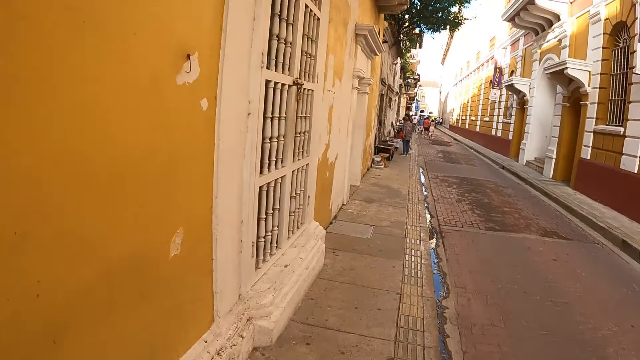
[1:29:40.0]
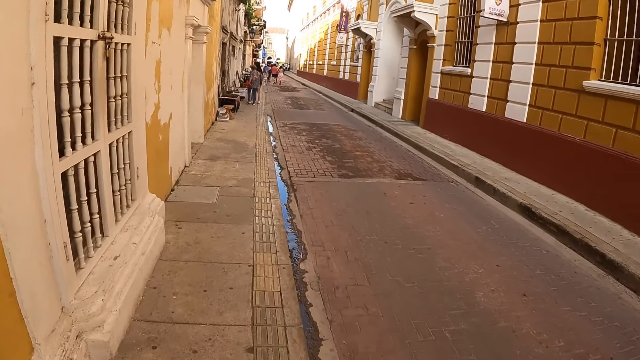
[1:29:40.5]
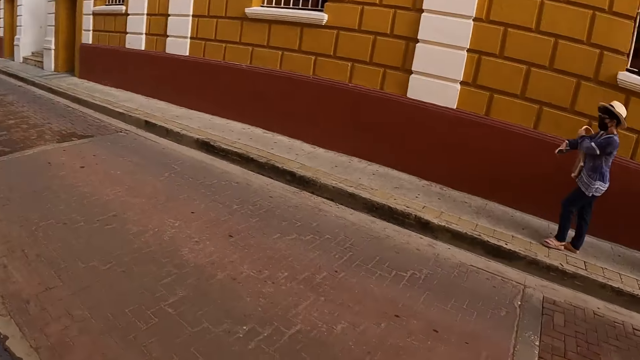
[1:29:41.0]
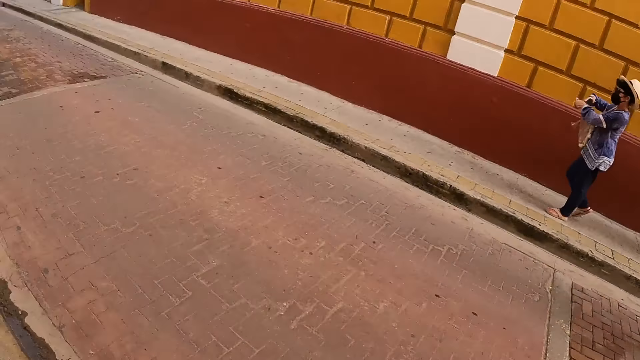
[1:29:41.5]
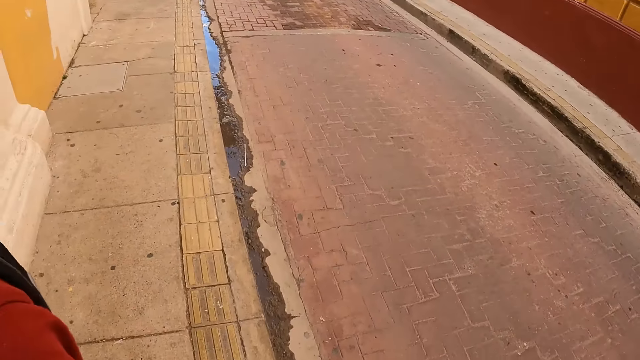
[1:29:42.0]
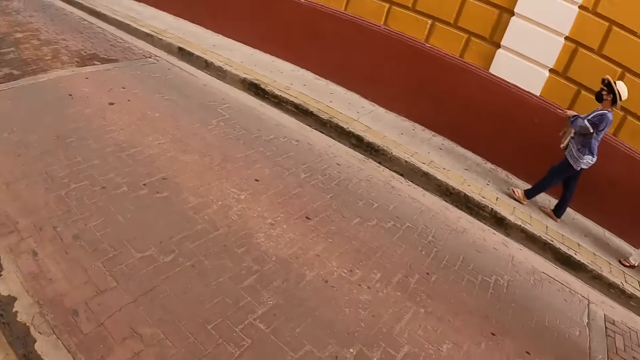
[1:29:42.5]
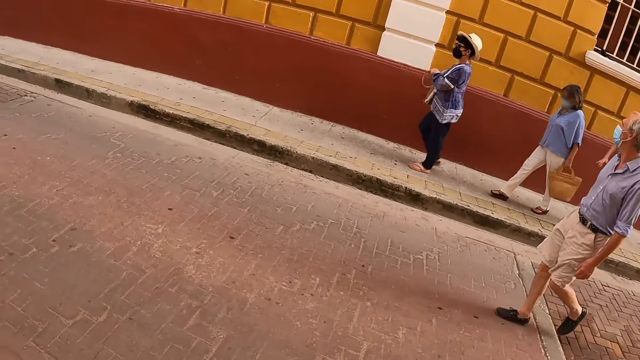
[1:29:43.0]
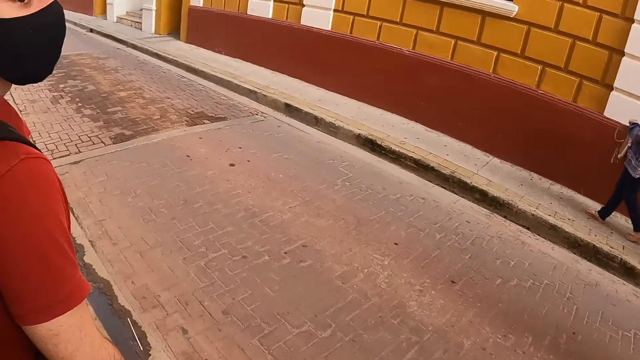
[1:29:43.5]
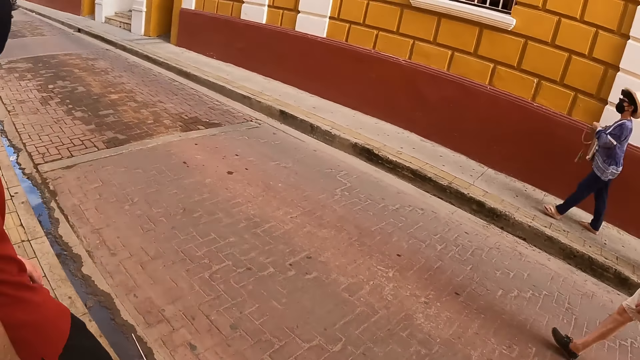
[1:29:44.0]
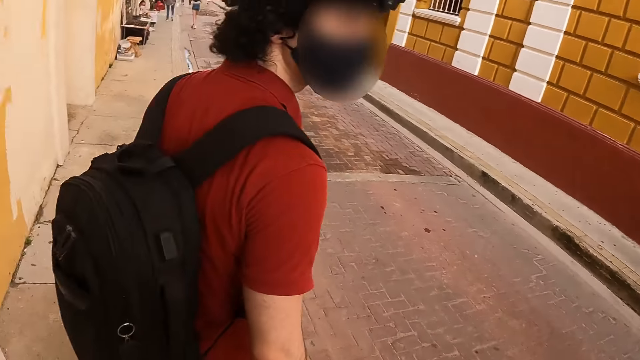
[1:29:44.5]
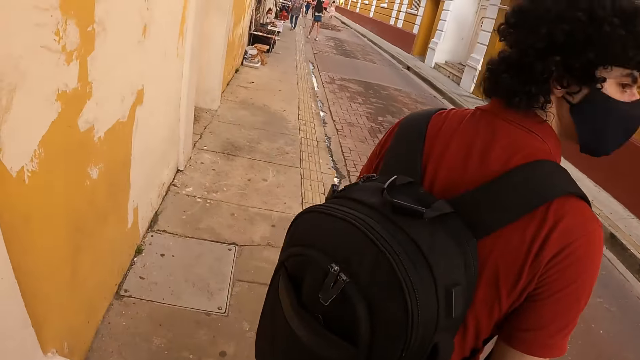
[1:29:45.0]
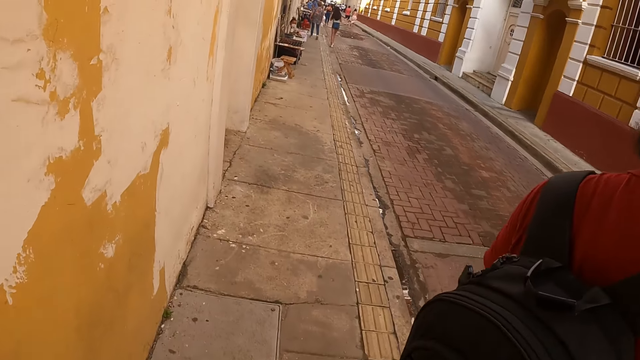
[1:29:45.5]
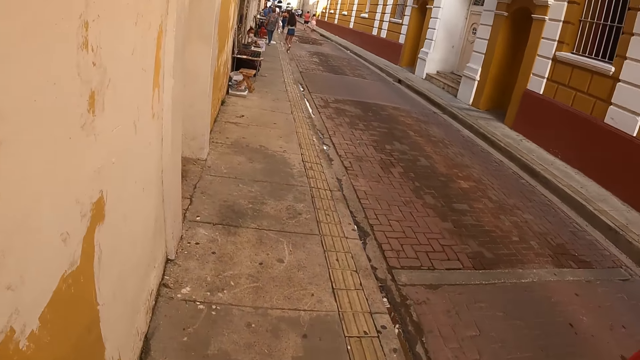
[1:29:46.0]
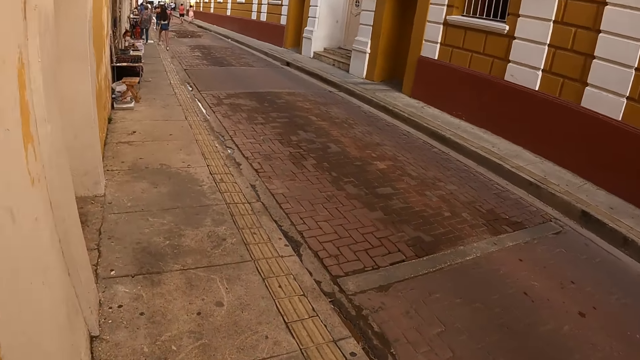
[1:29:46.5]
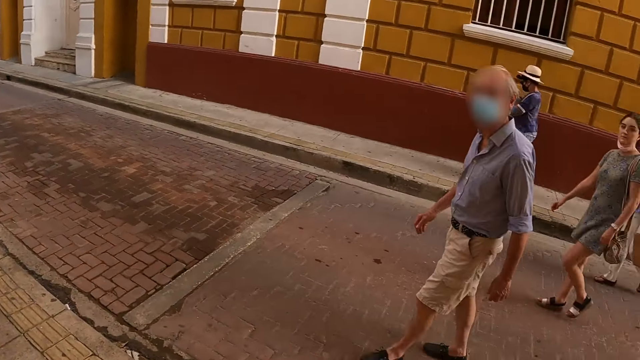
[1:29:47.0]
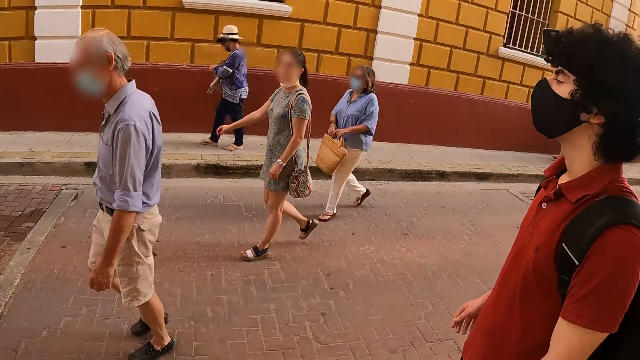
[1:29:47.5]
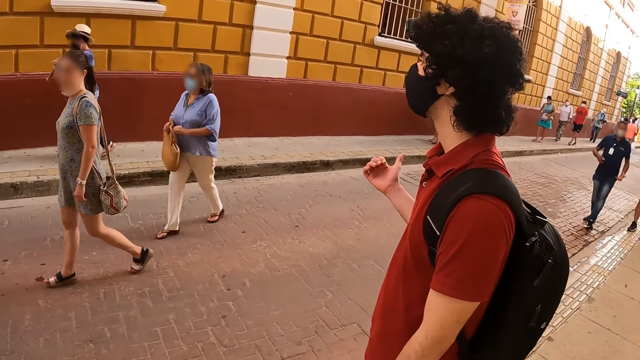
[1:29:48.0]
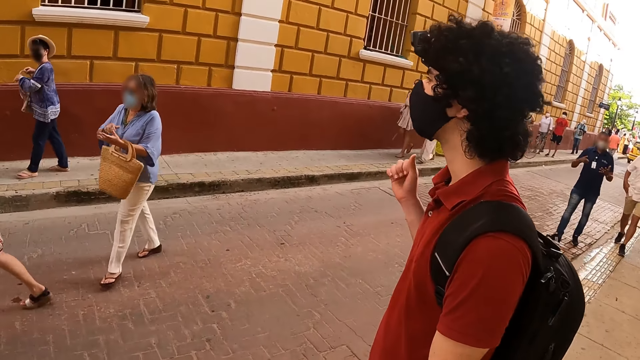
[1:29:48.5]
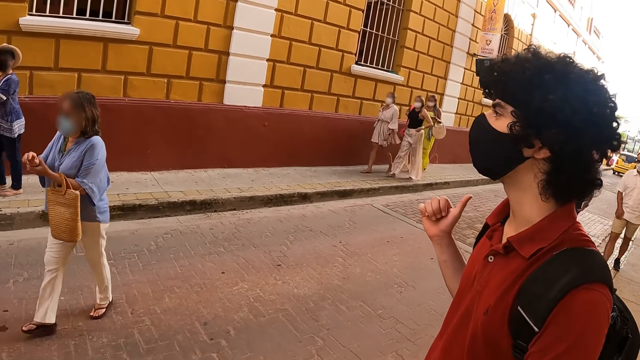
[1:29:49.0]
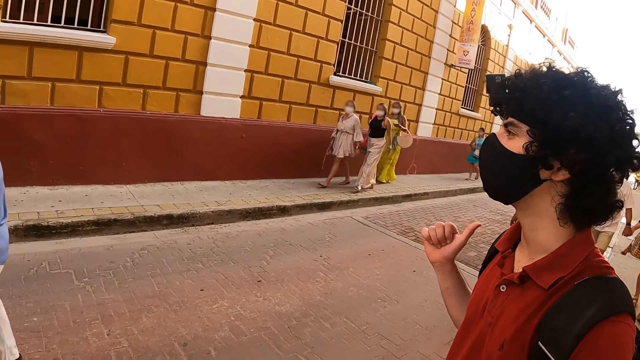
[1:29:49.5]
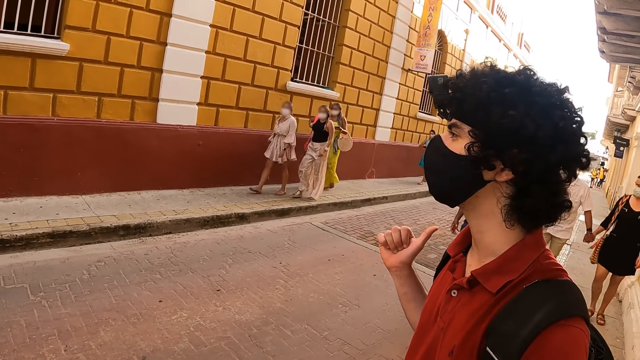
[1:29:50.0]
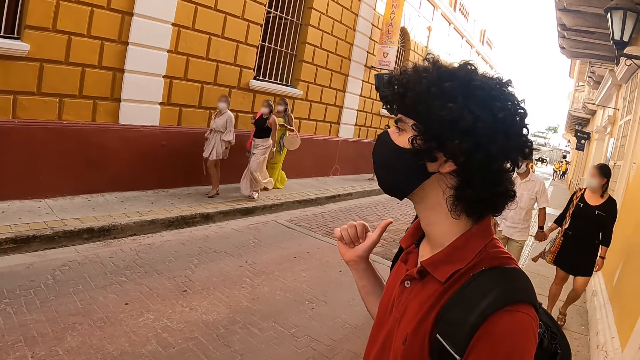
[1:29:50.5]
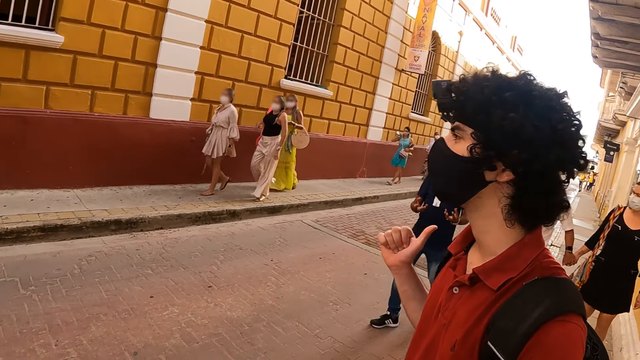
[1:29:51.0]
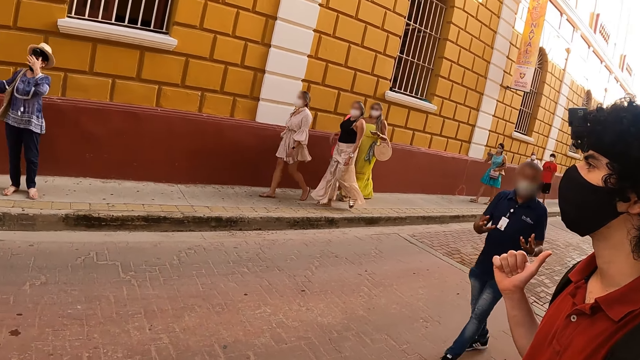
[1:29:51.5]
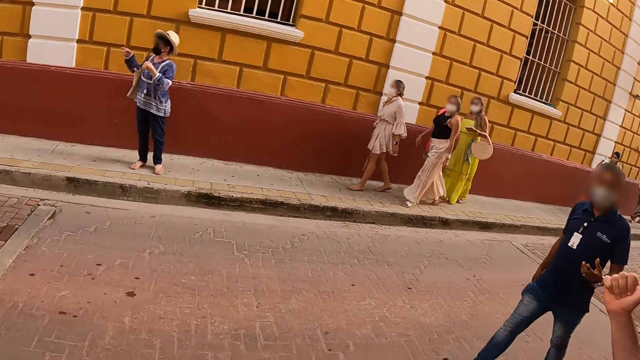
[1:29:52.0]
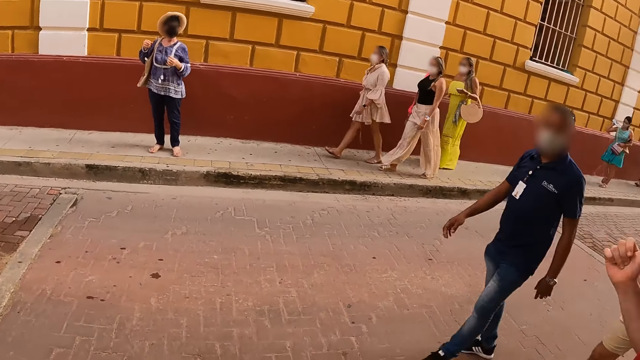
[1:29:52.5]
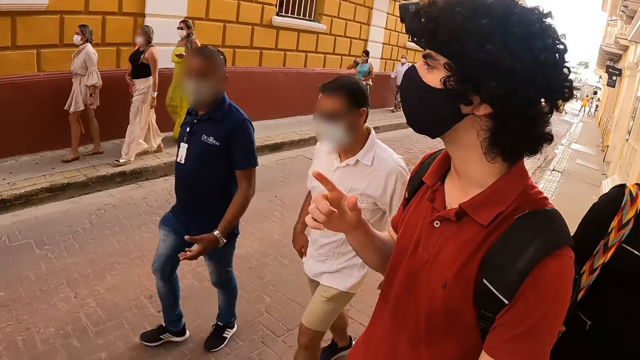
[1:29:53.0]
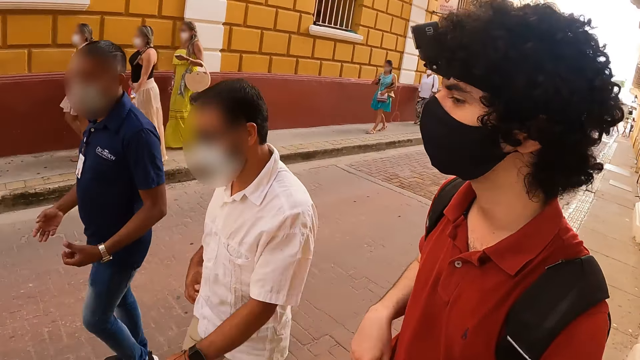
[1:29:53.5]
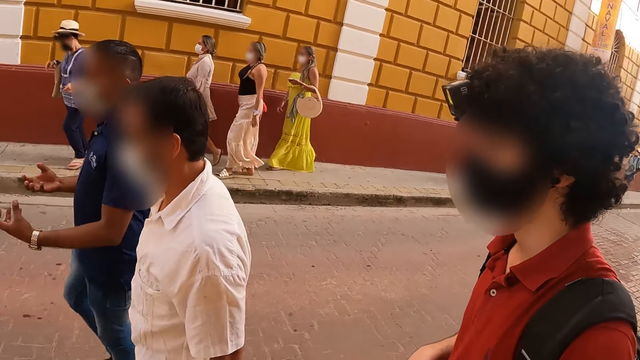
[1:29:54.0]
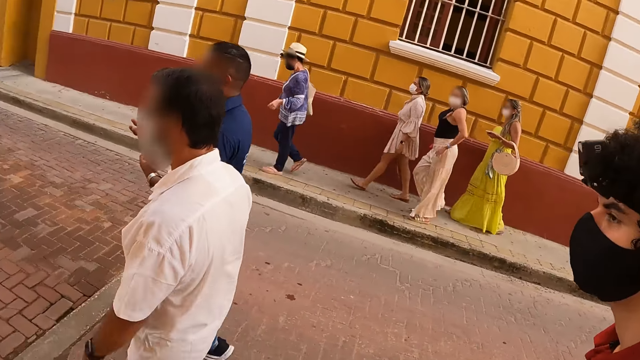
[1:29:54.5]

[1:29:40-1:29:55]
The camera wearer stares around. They talk to a lady. A man communicates with another lady. The camera wearer stares around.

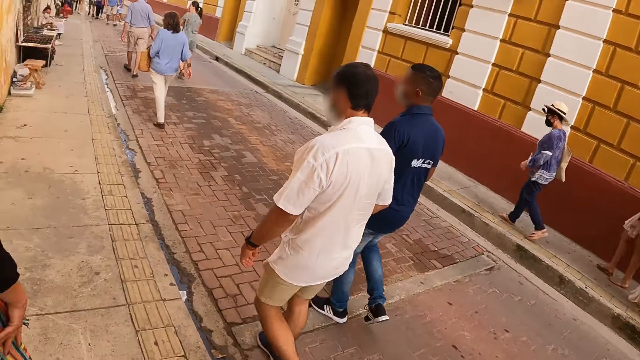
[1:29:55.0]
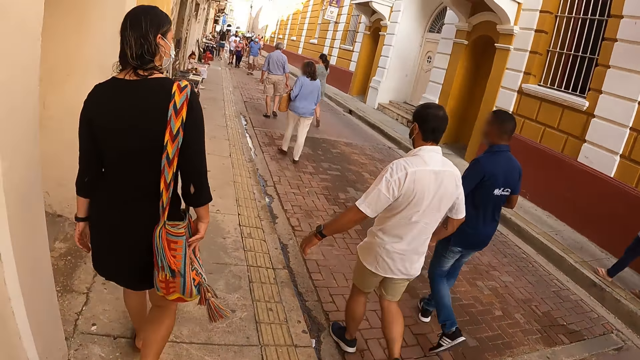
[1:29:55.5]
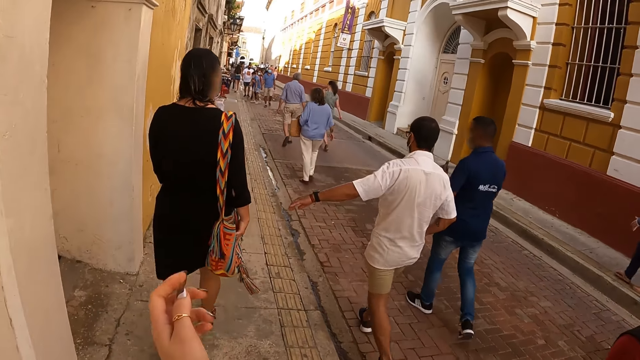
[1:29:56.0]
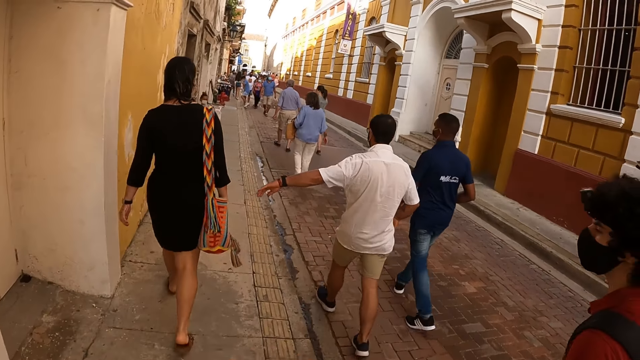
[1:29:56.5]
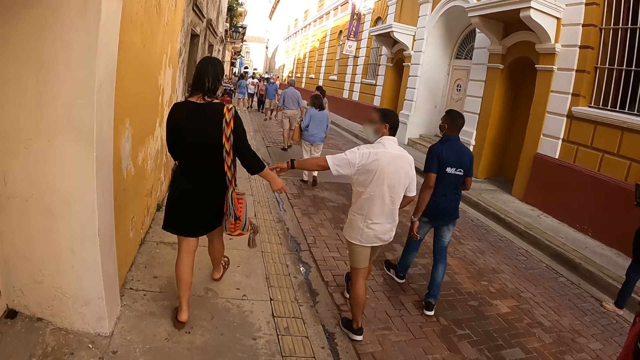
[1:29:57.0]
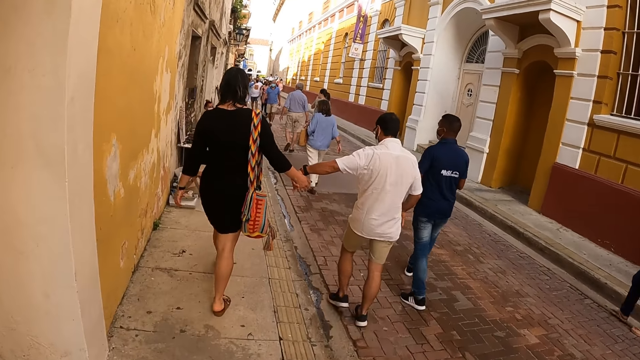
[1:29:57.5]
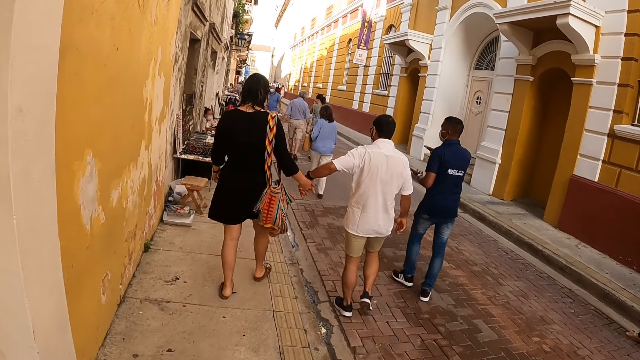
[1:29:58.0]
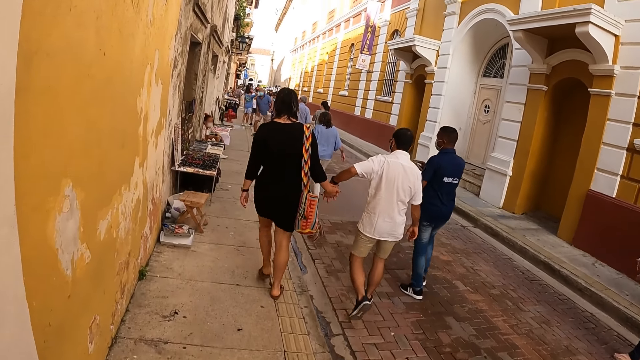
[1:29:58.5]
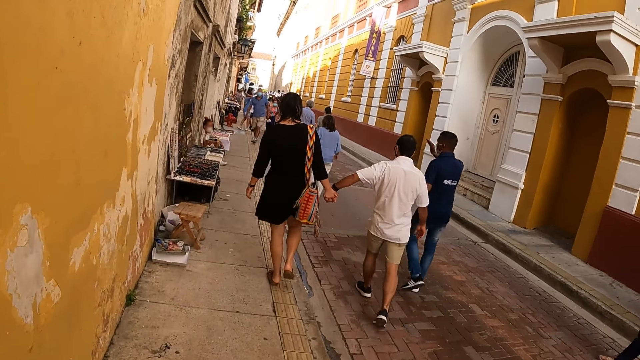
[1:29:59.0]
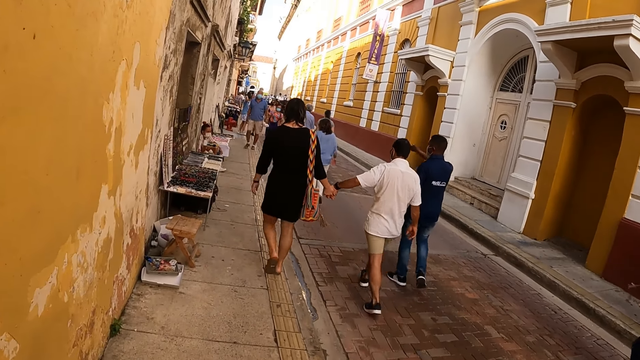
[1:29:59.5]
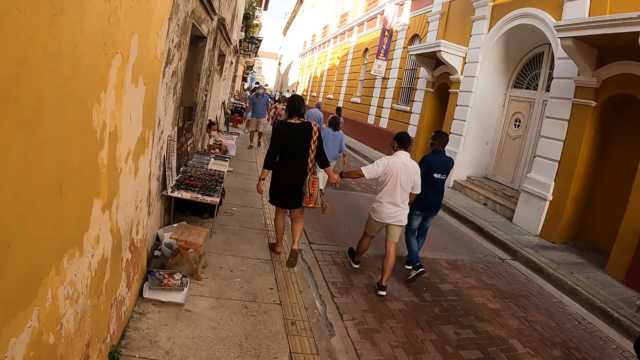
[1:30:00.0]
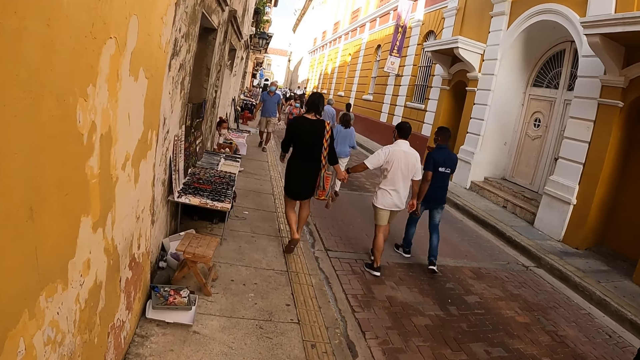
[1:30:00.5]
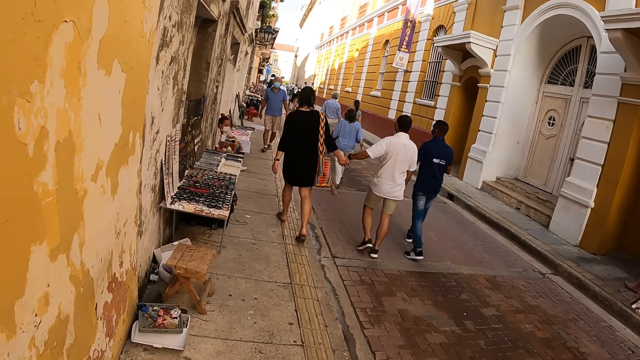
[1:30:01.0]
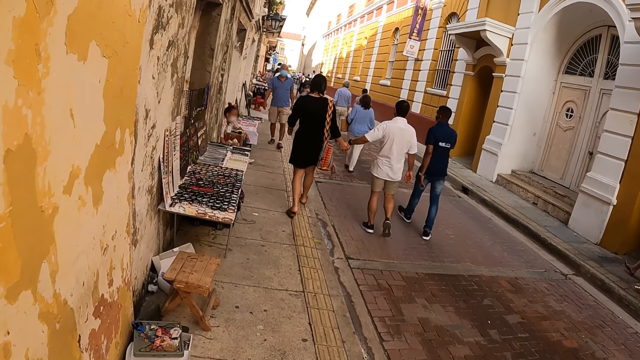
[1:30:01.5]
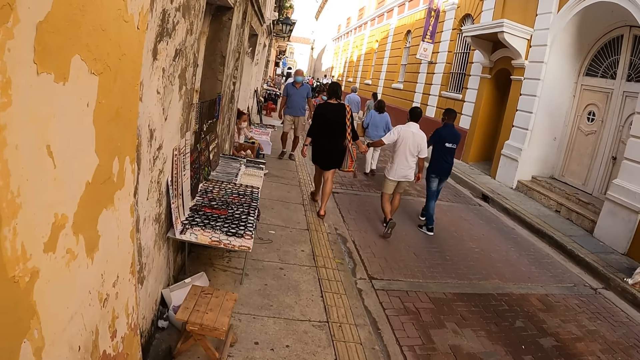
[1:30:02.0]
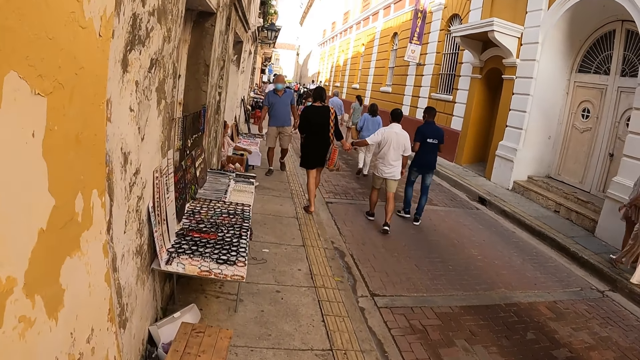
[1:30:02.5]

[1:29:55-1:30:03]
The camera wearer walks with others.
